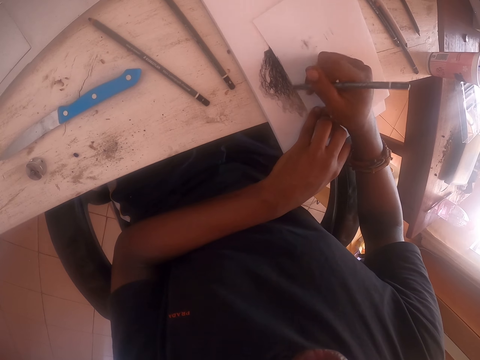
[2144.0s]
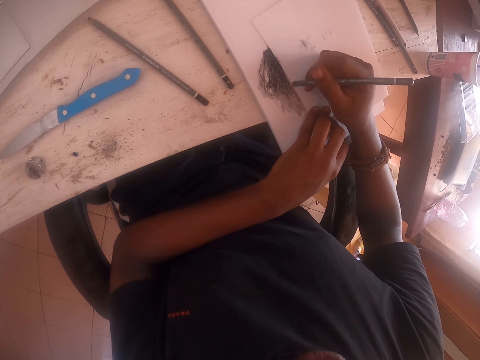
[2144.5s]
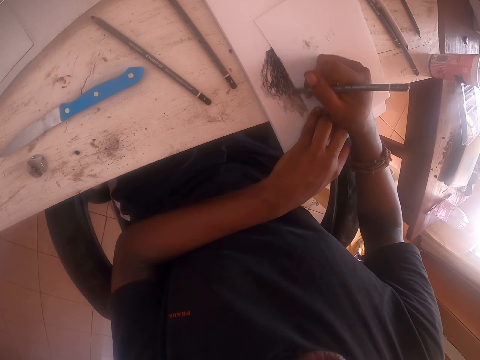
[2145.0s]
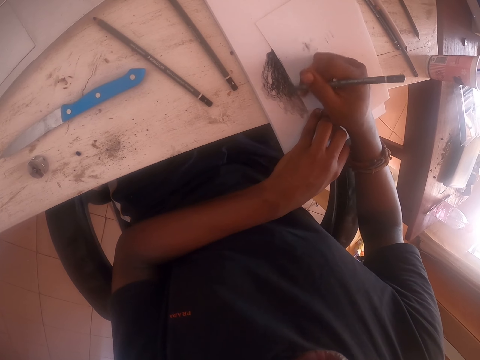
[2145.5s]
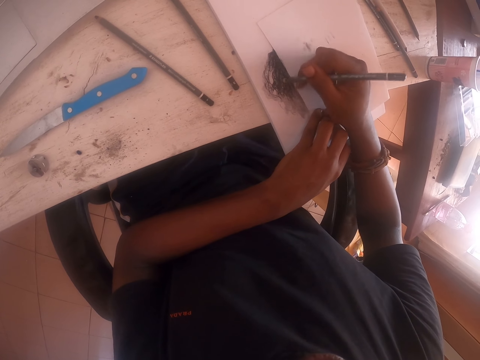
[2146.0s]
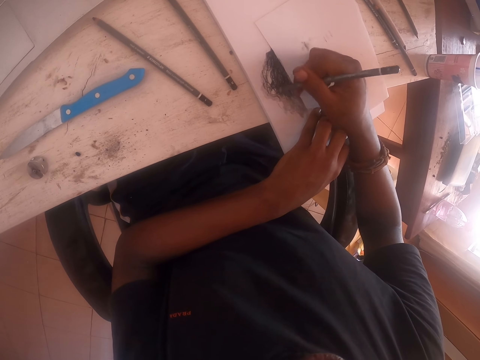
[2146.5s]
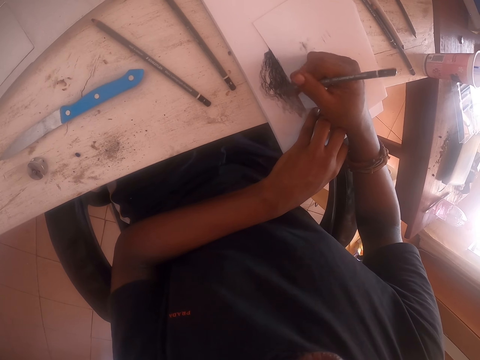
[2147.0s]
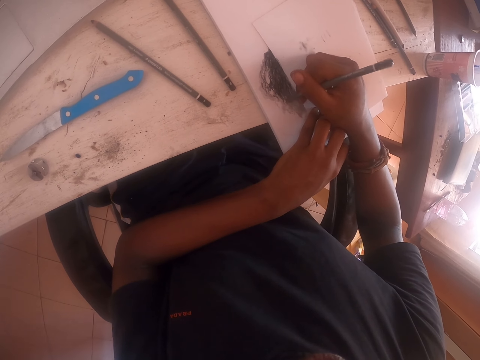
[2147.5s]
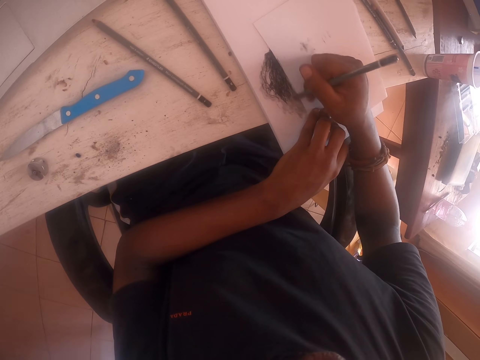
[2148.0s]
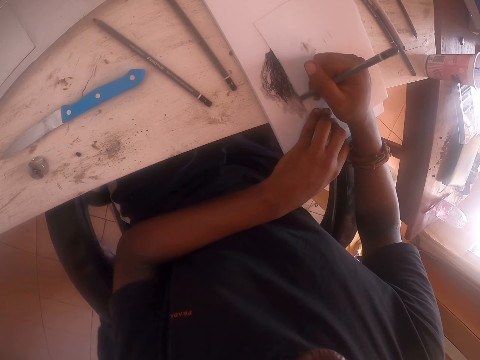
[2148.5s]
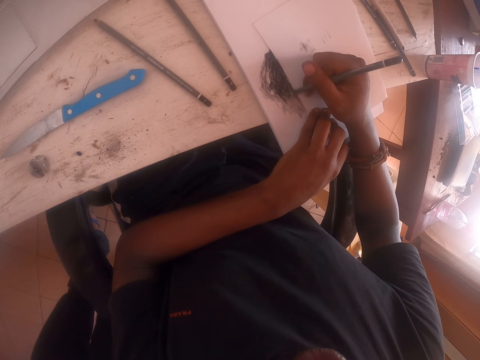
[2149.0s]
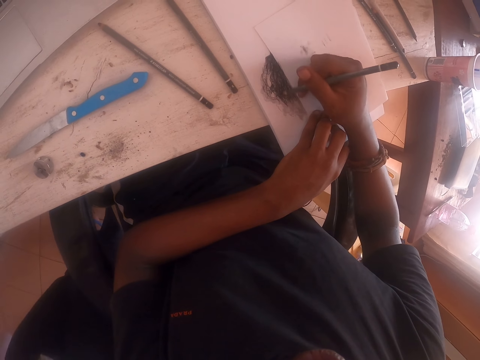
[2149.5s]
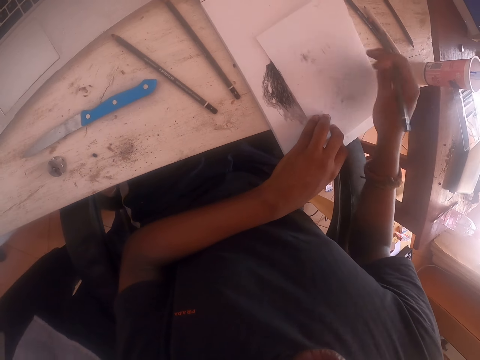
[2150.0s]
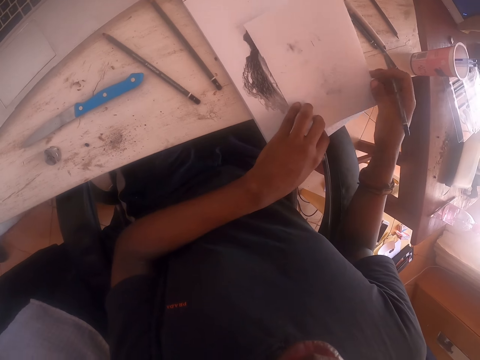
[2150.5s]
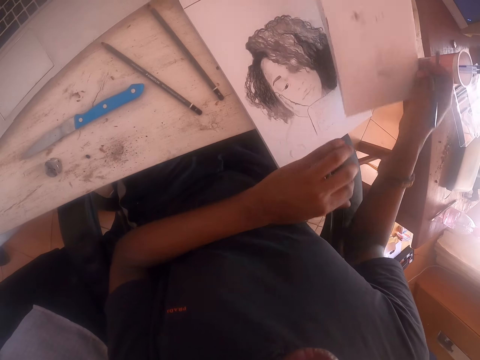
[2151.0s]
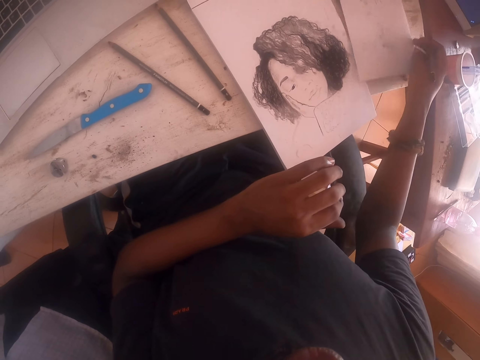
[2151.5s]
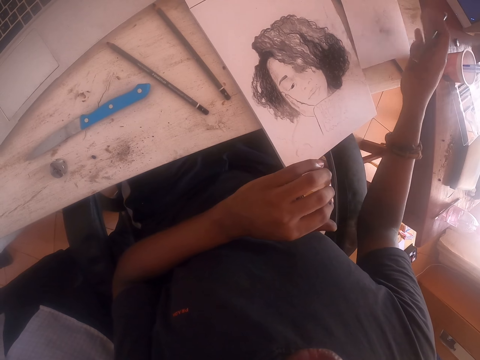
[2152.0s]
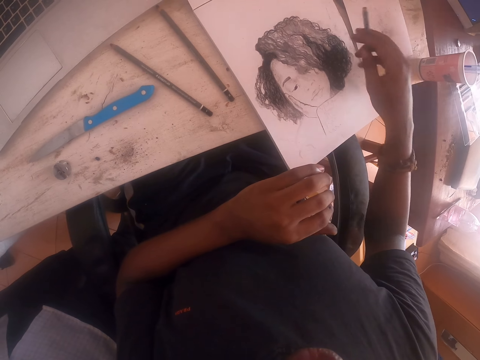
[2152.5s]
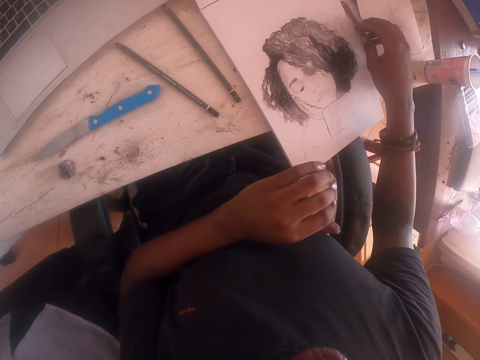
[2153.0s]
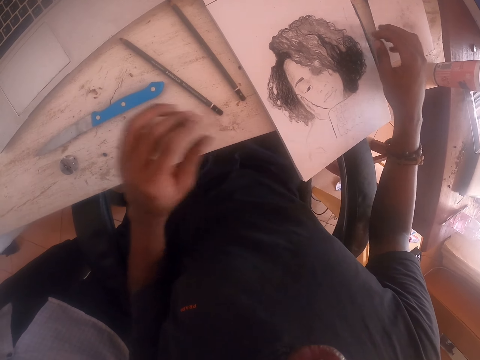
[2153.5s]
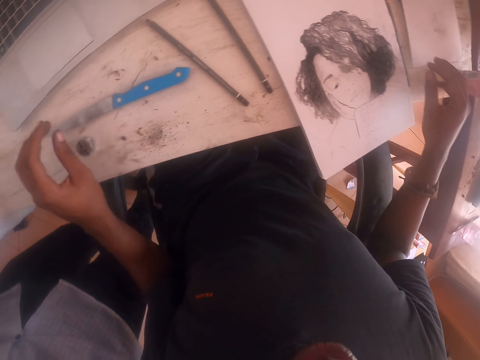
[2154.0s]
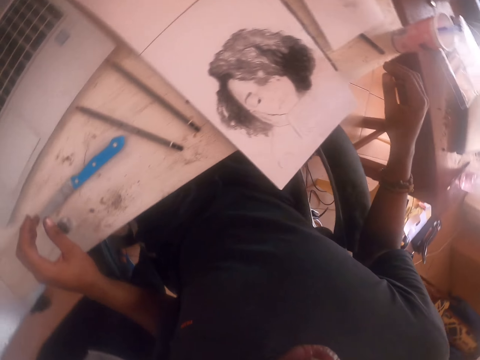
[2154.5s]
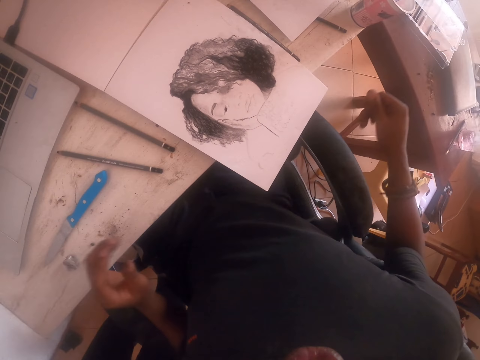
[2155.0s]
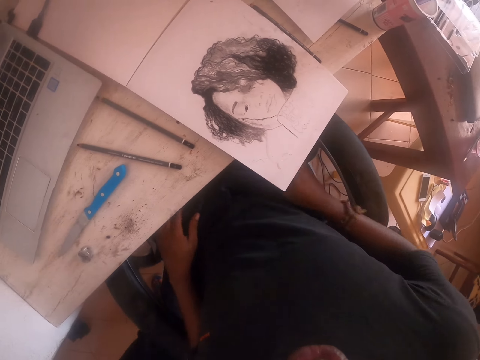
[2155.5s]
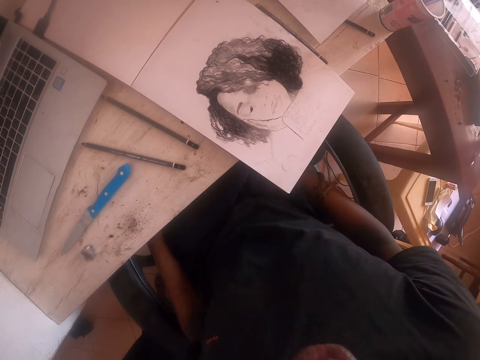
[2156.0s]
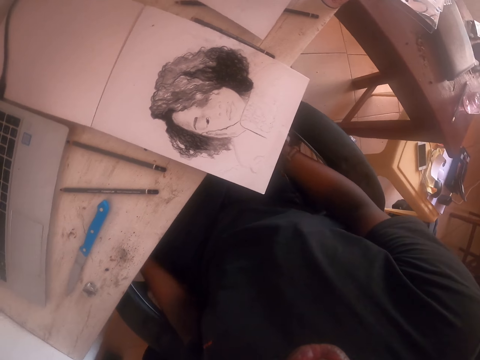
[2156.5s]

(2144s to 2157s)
The camera wearer moves the paper of the drawing. They put down the colored pencil.

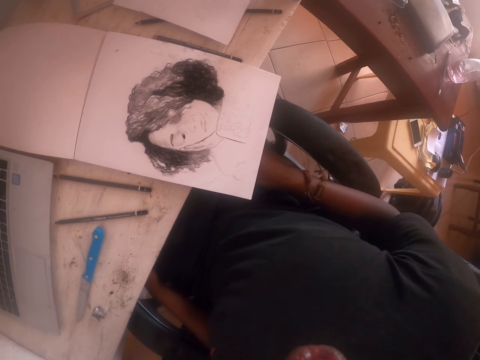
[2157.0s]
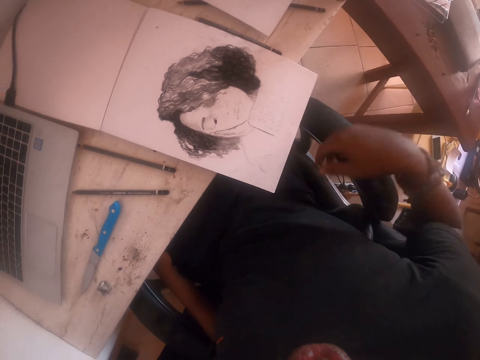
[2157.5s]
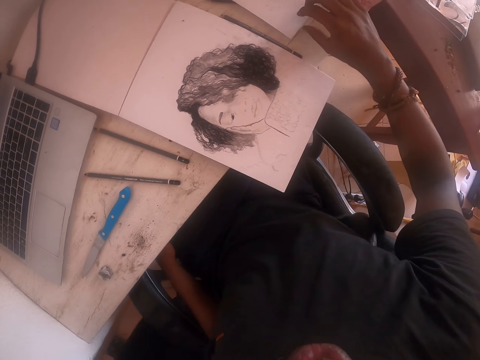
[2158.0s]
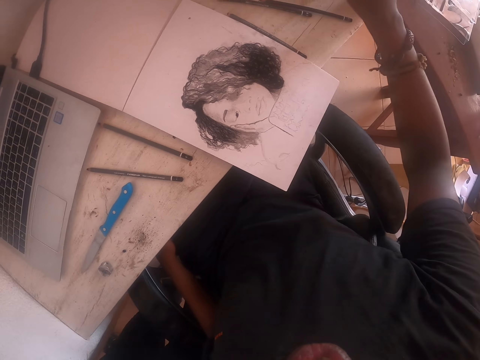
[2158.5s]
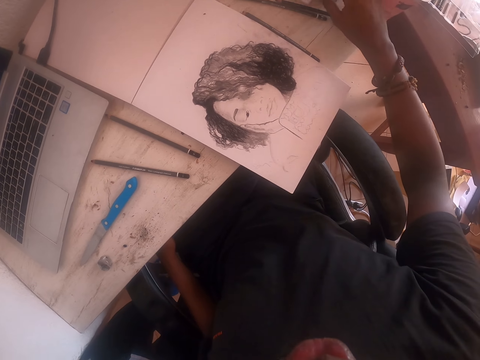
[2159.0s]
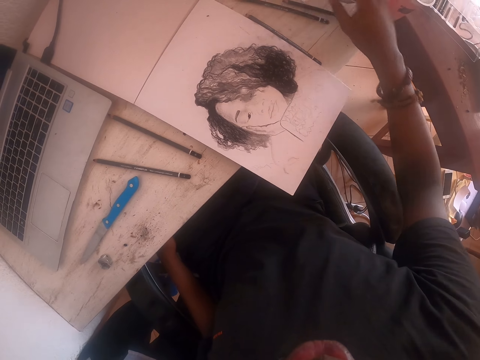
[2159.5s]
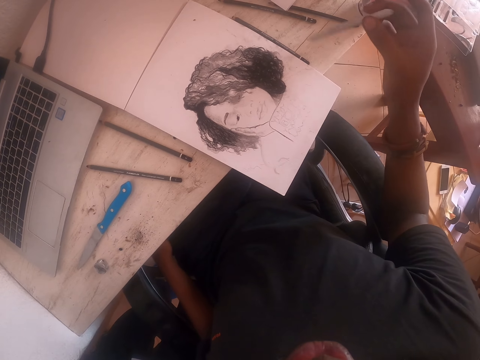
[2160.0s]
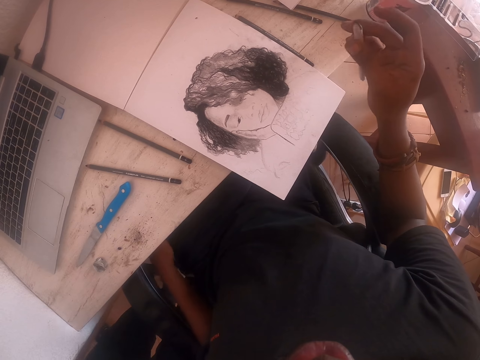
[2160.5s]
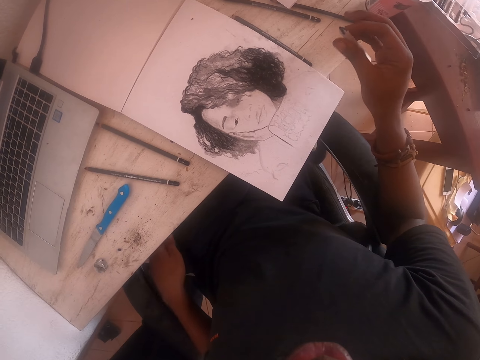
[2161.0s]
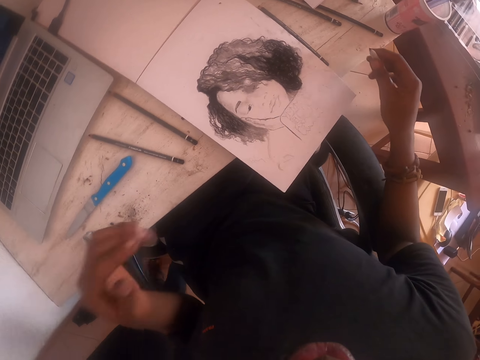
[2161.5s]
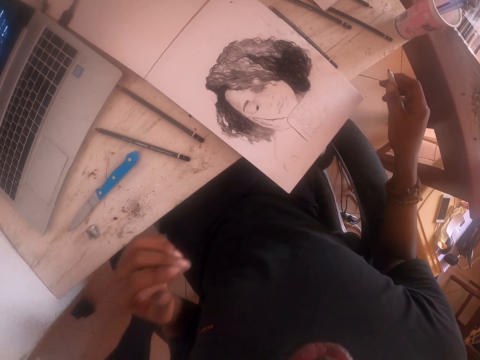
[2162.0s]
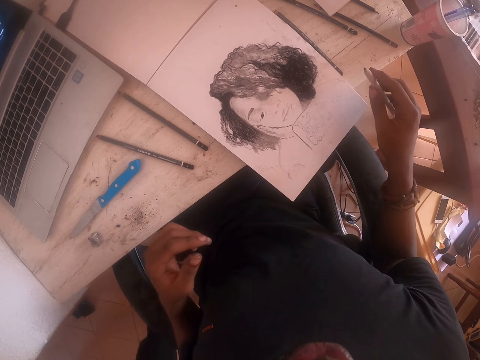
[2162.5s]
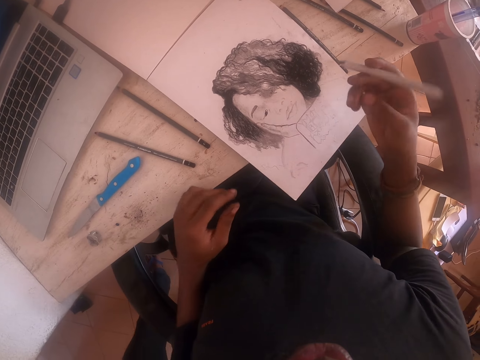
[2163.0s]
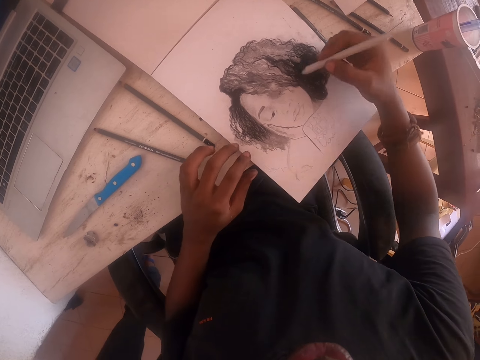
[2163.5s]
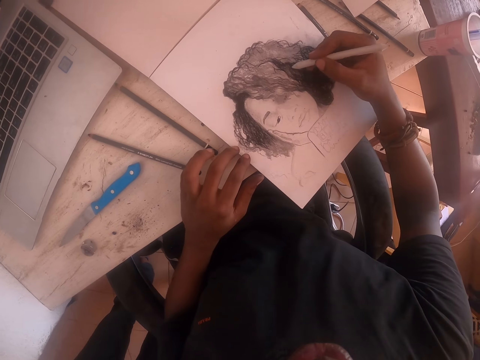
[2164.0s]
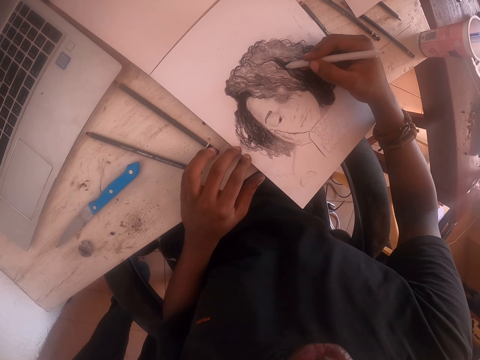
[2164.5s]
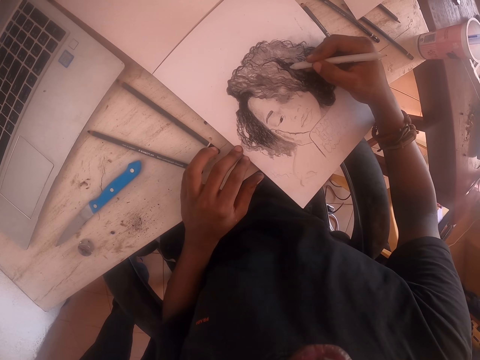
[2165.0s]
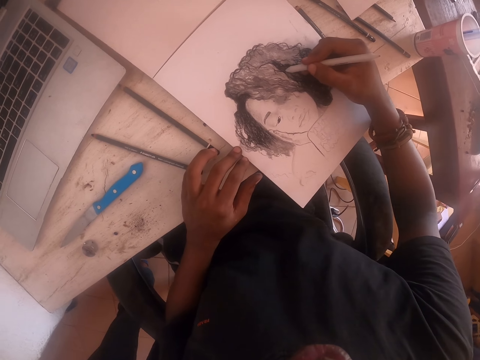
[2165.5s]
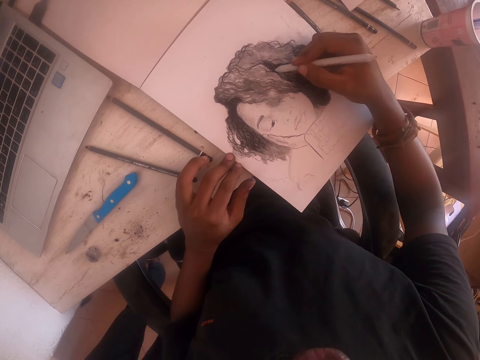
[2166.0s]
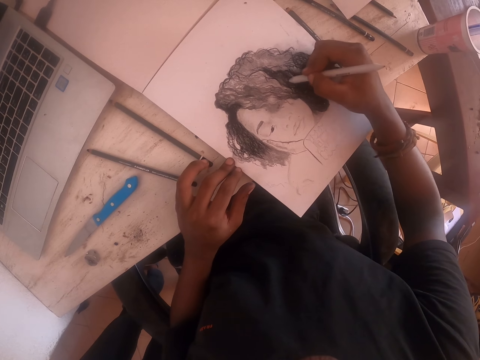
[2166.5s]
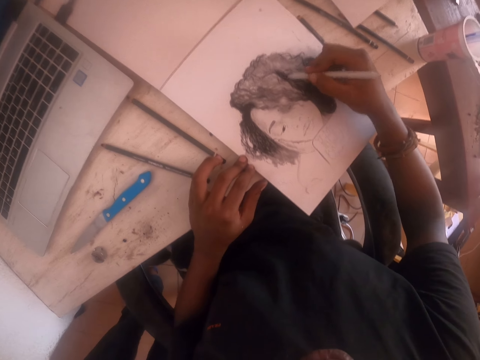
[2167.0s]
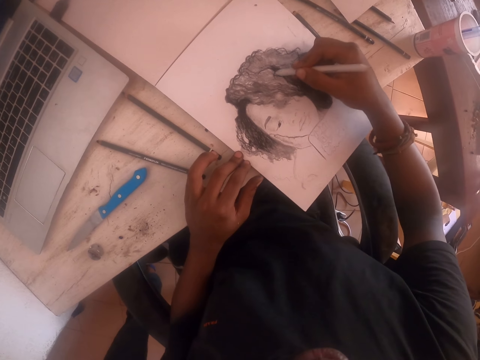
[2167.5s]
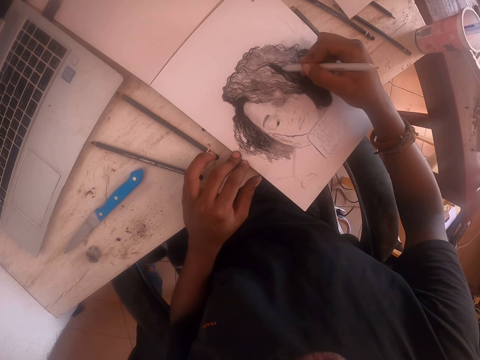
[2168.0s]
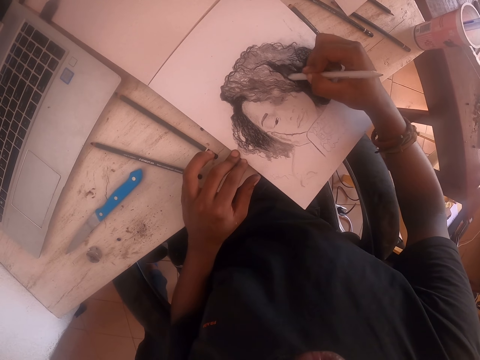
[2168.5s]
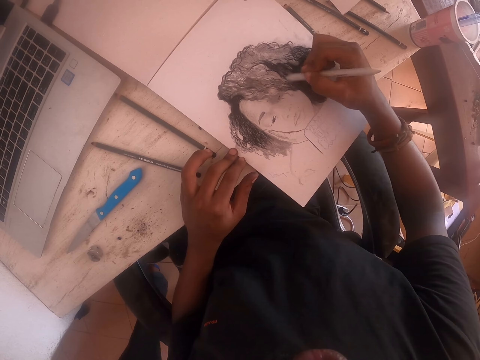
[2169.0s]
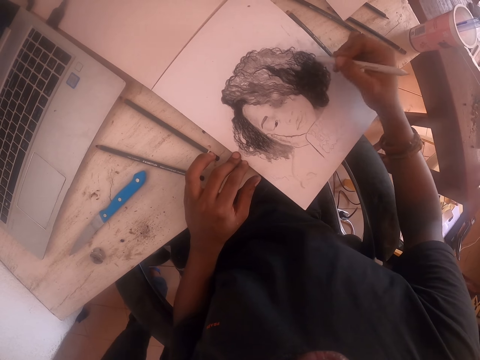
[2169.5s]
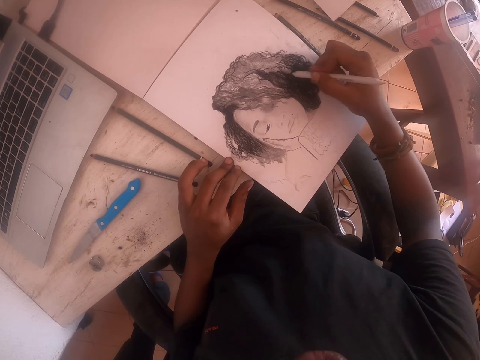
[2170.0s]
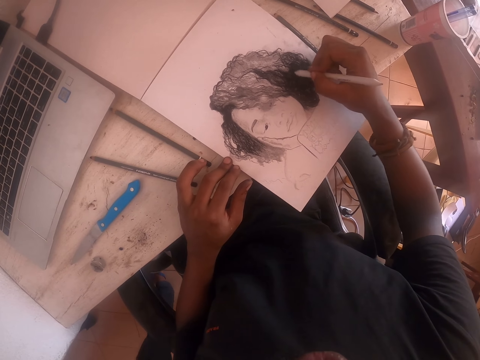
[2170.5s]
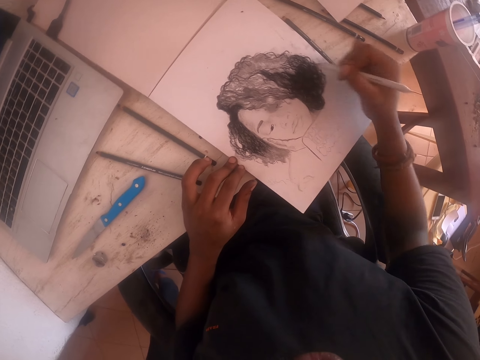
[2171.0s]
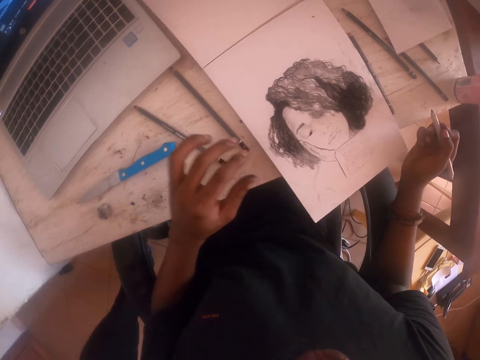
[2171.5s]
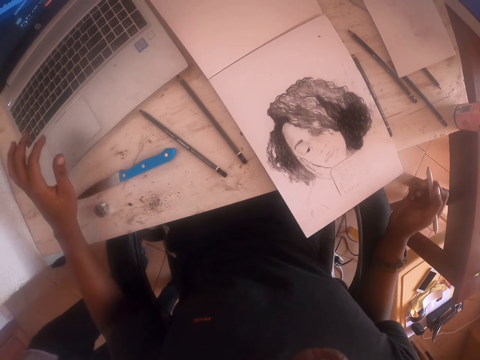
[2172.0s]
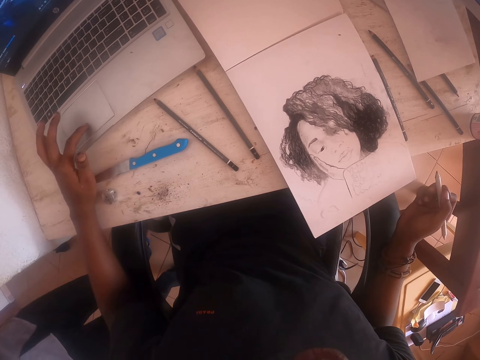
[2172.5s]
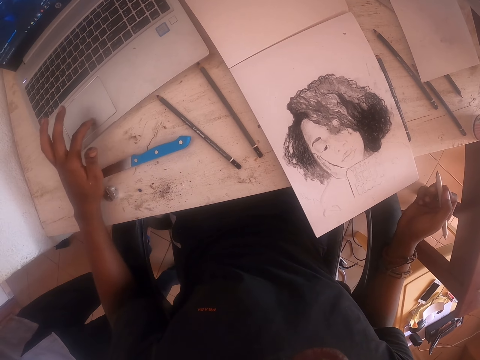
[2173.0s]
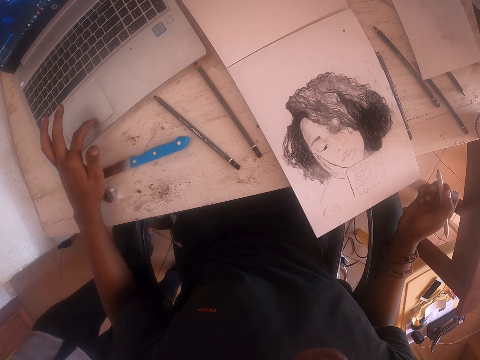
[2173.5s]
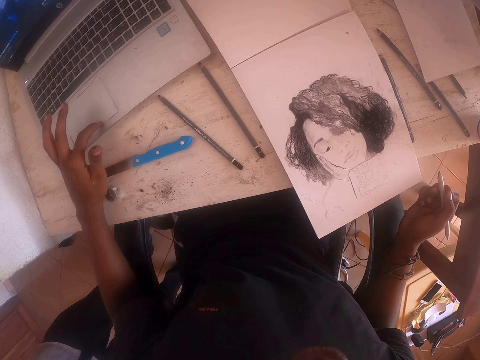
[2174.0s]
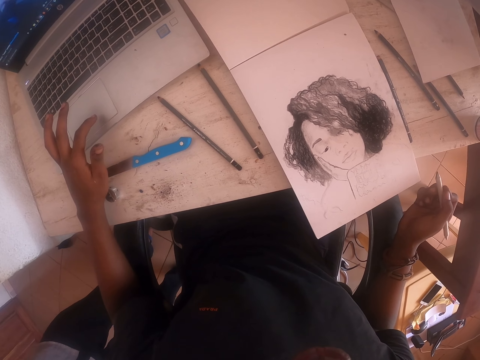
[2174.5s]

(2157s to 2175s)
The camera wearer picks up a pencil on the table. They draw using the pencil. They touch the laptop touchpad.
